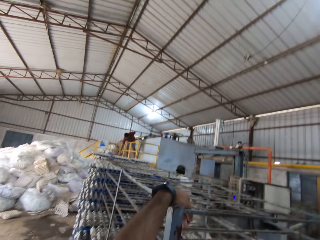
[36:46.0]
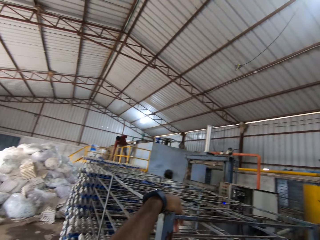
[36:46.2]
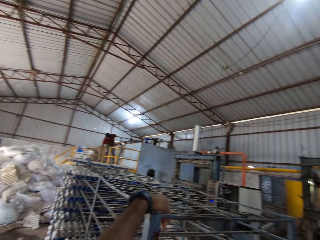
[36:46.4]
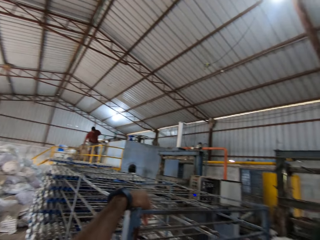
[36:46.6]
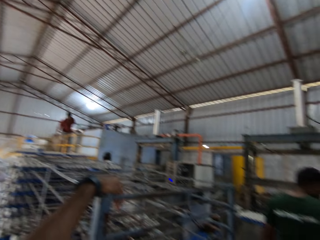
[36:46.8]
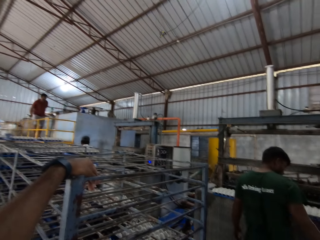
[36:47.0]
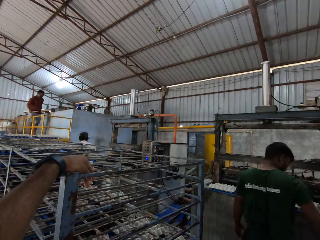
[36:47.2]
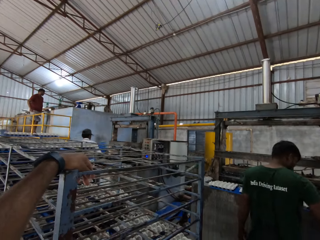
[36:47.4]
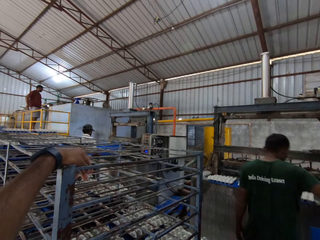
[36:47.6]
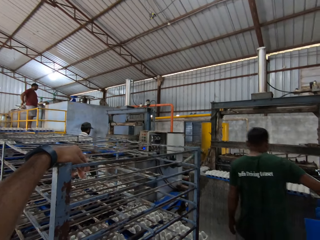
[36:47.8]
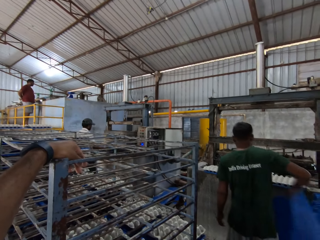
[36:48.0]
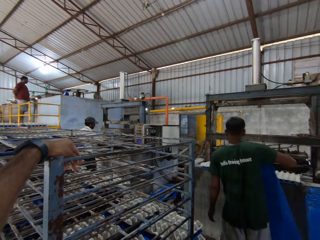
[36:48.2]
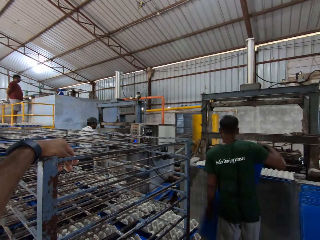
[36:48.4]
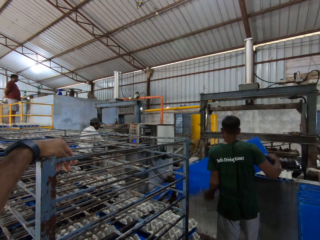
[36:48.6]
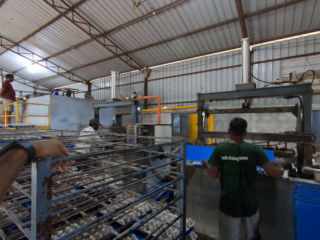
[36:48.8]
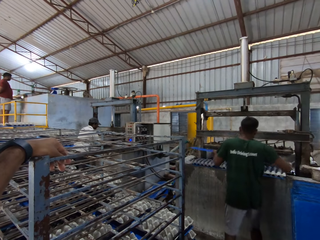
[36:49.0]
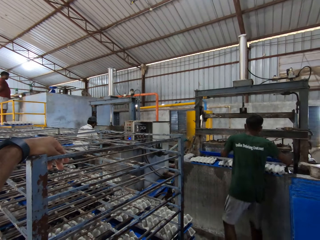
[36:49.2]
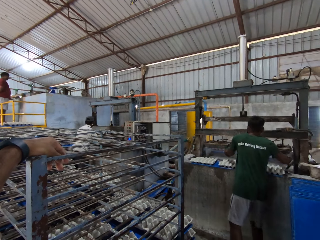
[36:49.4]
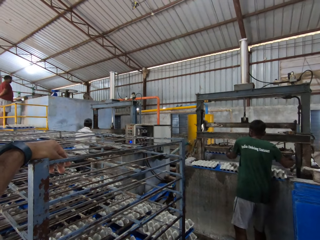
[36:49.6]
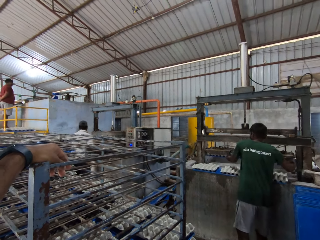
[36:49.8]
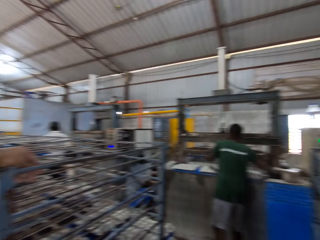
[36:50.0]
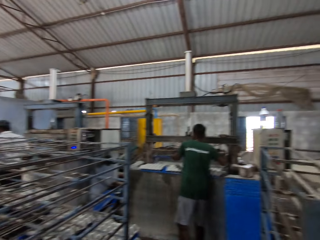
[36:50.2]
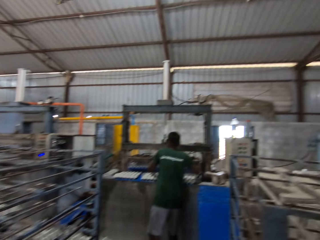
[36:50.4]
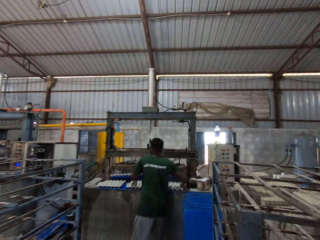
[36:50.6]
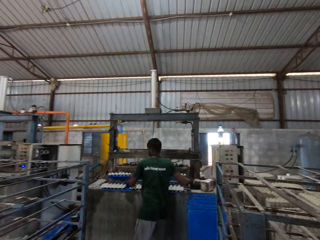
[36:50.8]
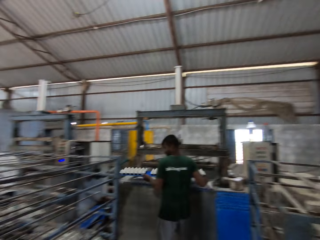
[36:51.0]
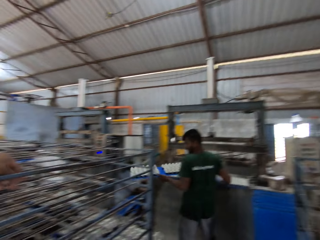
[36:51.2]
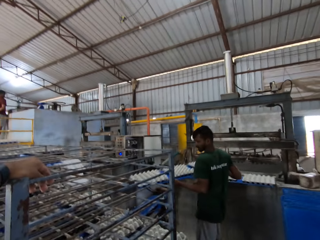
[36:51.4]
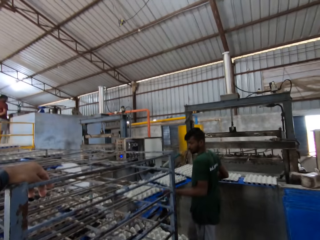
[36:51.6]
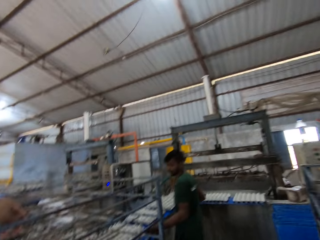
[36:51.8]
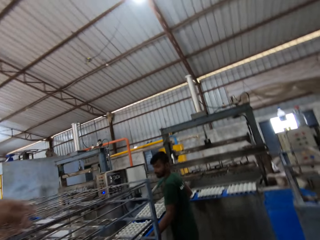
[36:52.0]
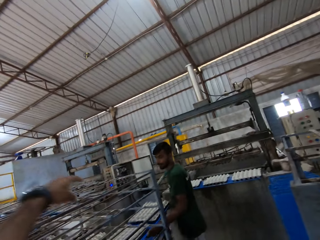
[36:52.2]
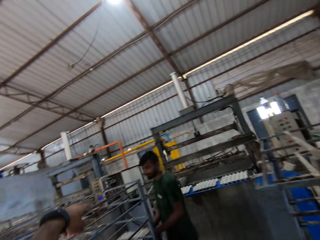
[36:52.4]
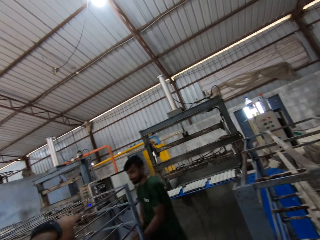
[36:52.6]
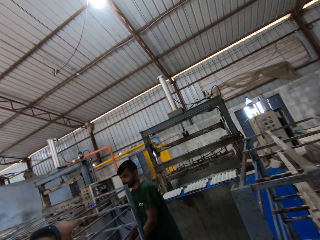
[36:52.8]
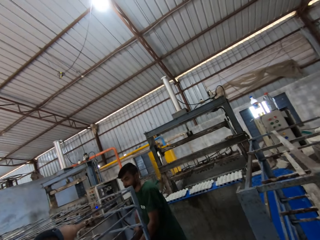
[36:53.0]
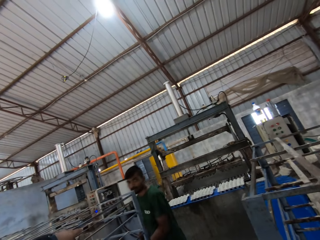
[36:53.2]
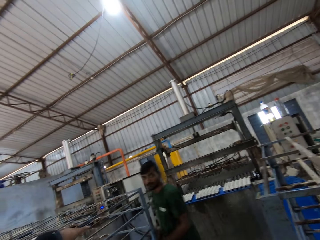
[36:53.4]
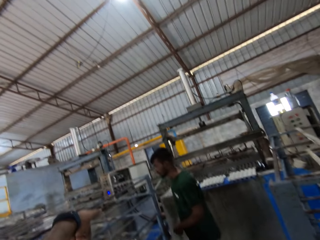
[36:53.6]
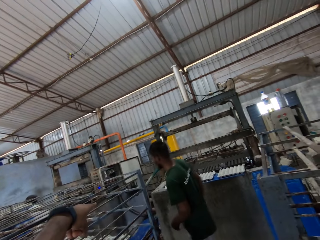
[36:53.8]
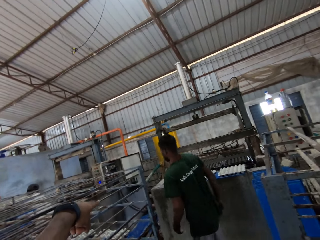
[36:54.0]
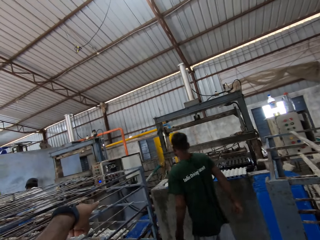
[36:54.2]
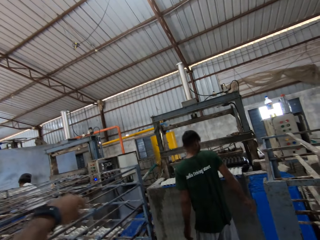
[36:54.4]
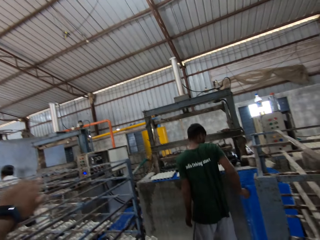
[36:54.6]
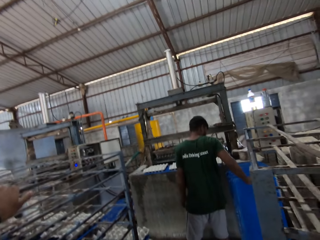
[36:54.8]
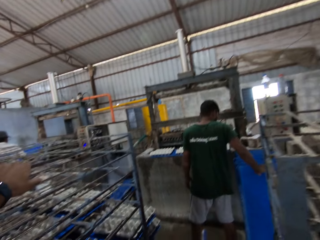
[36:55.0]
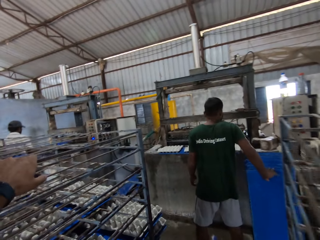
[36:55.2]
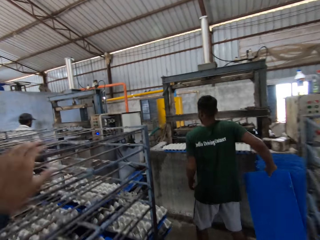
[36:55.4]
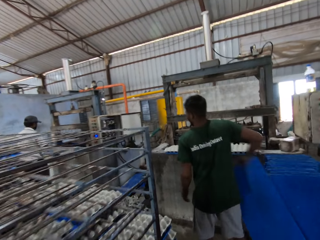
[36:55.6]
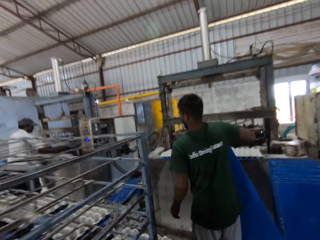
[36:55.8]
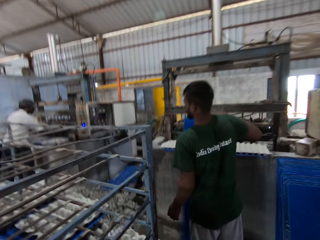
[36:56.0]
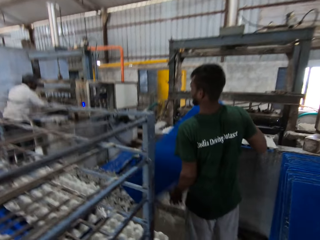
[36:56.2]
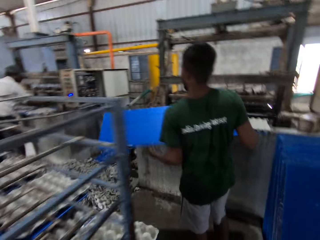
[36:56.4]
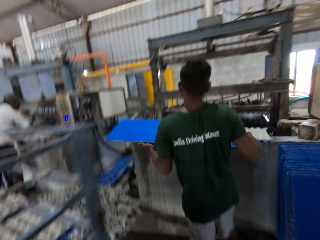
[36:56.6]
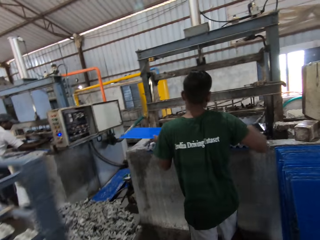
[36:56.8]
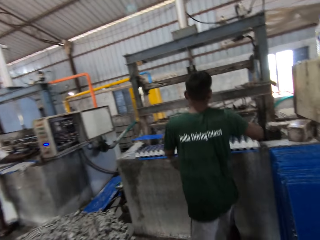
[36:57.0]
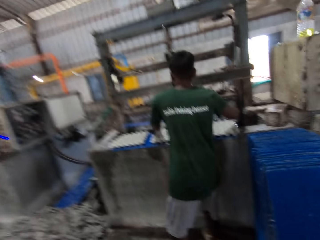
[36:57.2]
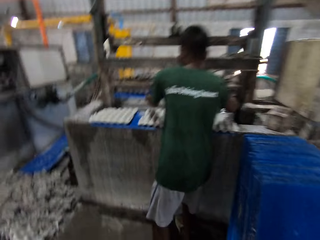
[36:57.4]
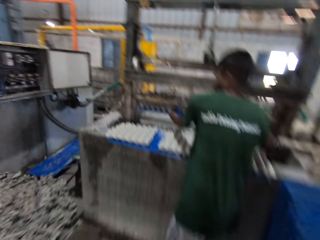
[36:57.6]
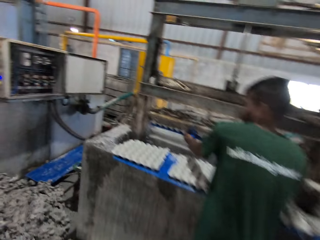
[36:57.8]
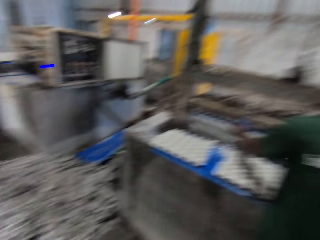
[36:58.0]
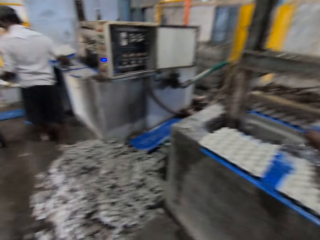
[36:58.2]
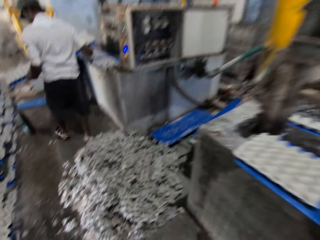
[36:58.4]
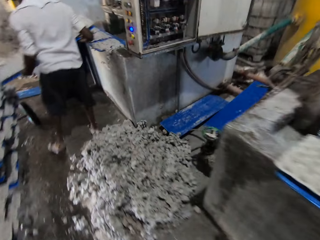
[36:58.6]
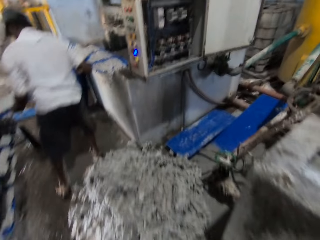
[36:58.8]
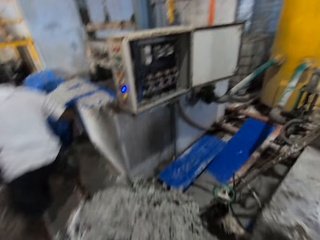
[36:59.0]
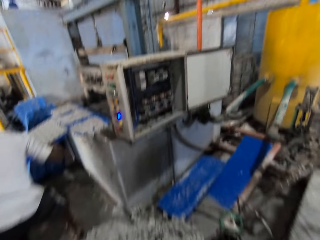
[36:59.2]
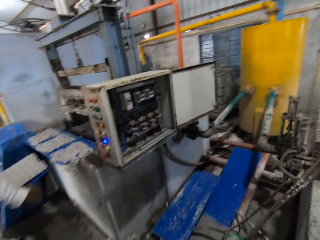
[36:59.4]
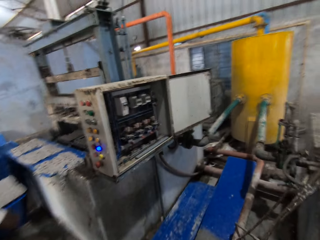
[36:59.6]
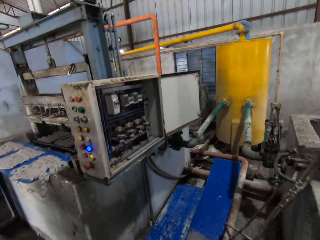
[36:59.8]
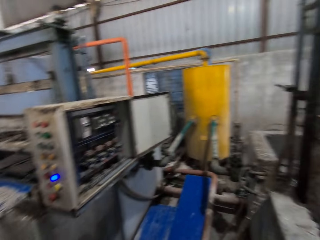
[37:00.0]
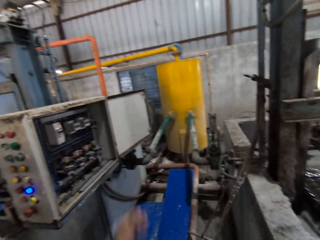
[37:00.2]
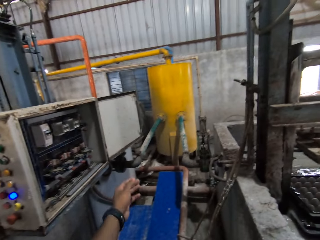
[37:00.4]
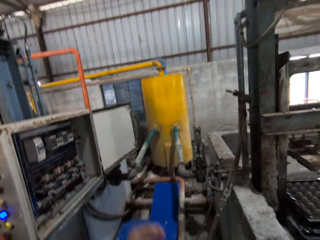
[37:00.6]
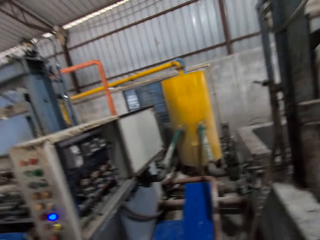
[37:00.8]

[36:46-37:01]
The man places a board on a table with both hands. Another man picks the board from the floor with his right hand. He places the board on the table with both hands. He picks the board from the table with both hands and places the board on the table with both hands. He picks the board from the floor with his right hand and places the board on the table with both hands. The camera wearer walks to a fuse box.

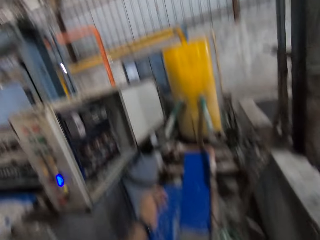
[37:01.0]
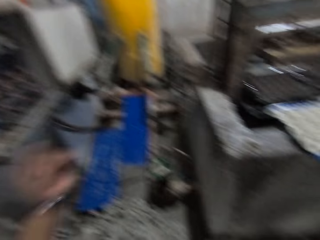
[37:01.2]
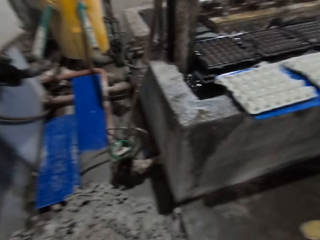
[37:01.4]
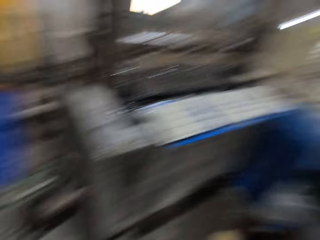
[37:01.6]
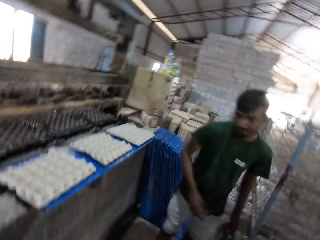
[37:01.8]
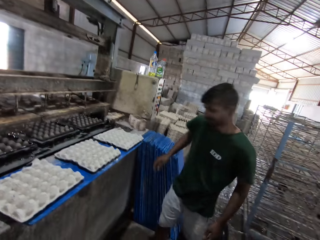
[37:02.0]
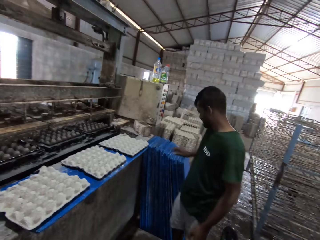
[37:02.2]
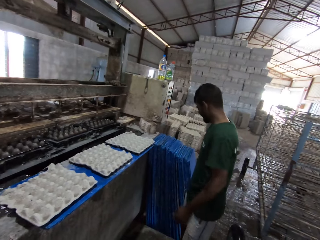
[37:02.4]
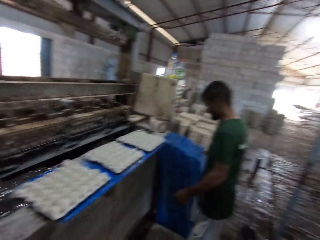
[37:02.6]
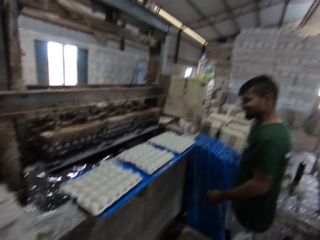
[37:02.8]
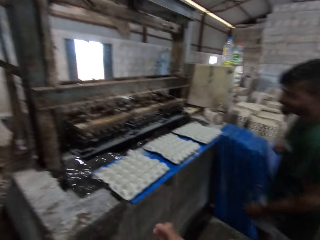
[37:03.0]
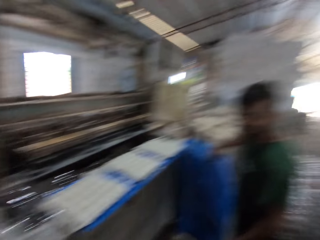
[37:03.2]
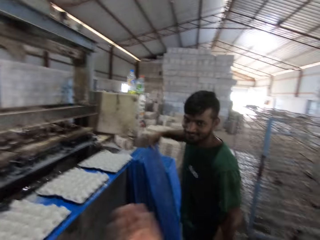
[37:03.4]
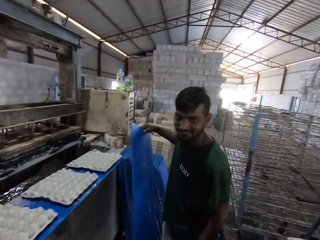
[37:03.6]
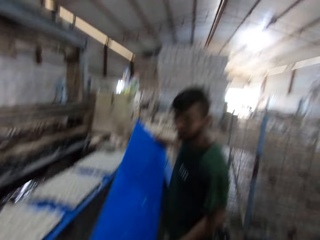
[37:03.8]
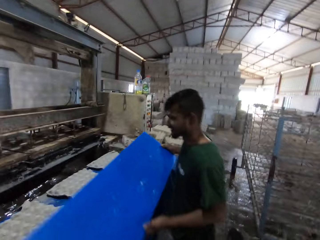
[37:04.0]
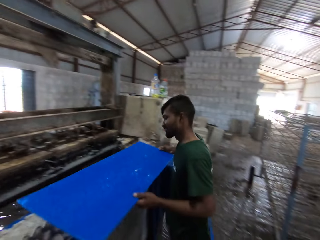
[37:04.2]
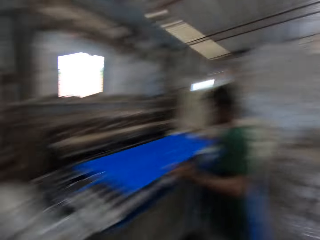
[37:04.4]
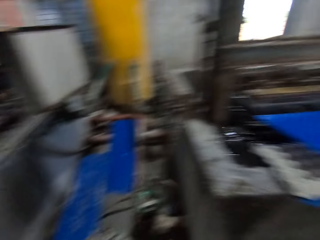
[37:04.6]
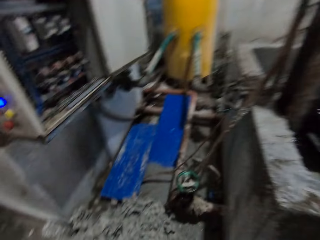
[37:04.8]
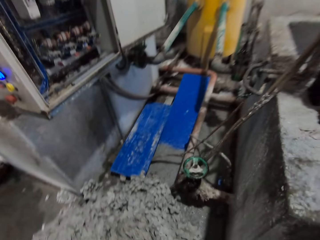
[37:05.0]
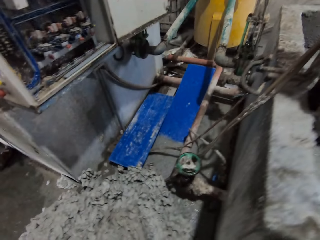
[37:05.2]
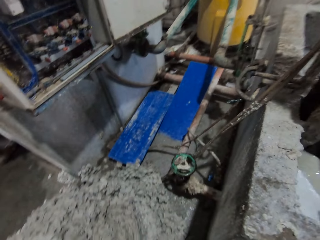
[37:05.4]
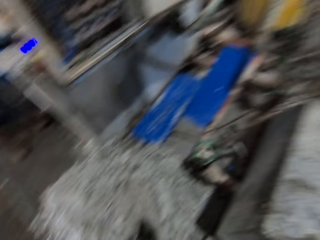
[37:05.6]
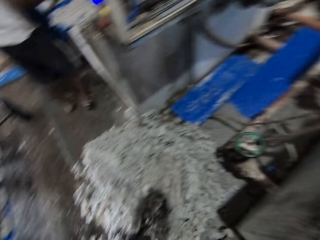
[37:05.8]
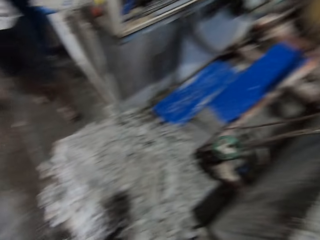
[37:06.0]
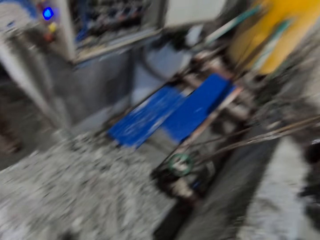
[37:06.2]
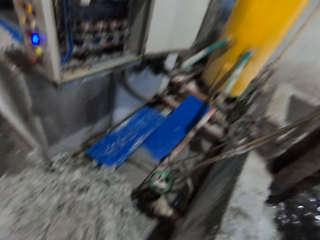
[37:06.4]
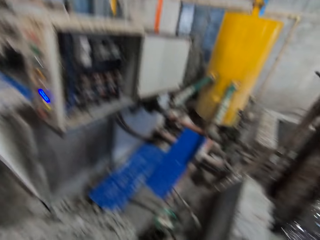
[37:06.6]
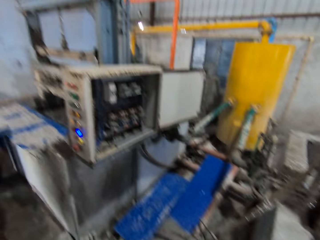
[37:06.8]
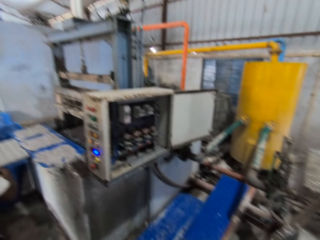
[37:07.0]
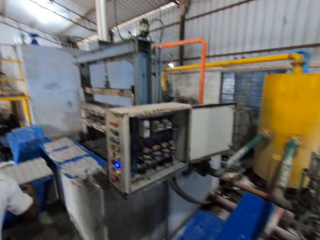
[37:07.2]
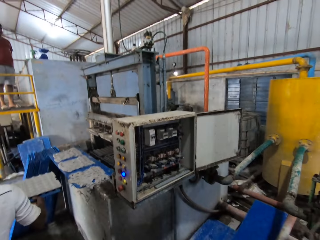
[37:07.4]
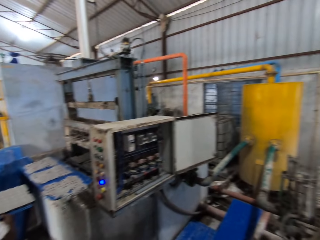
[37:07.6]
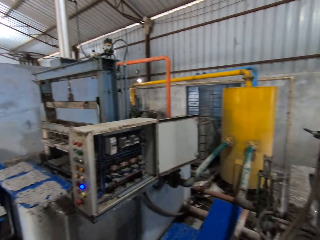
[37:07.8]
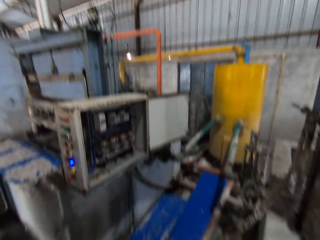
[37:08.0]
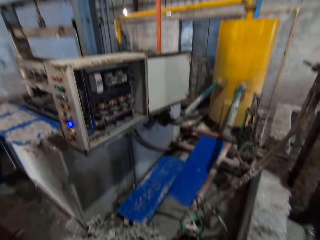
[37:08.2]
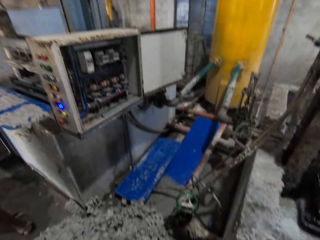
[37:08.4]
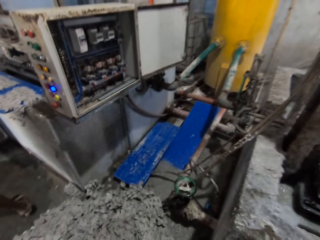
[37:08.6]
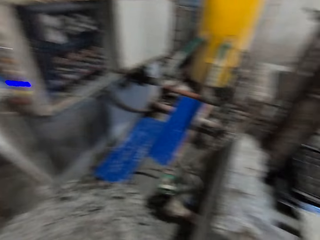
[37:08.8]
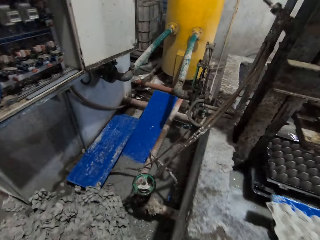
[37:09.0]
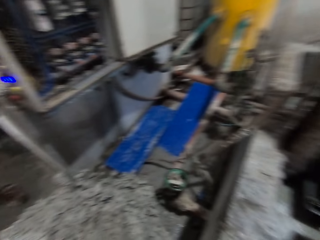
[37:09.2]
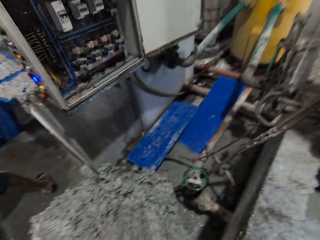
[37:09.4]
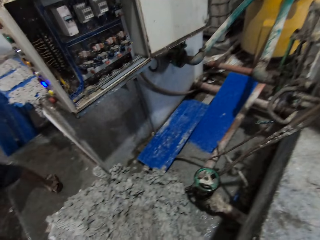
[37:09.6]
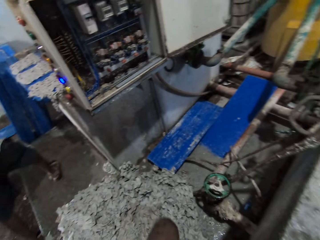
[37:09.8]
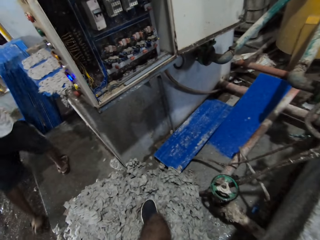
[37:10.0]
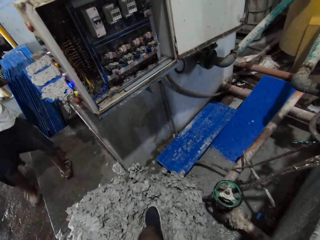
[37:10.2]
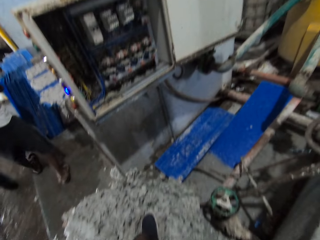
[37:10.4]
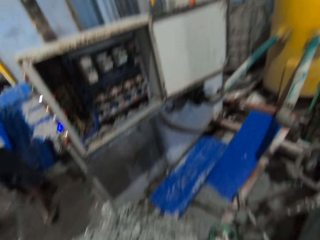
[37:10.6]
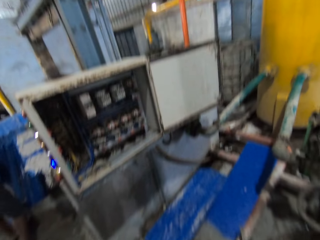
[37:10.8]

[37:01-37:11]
The man picks a board from the floor with his right hand and places the board on the table with both hands. Another man holds the board with both hands.
